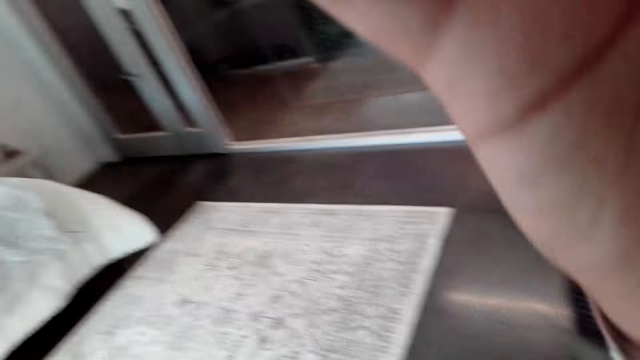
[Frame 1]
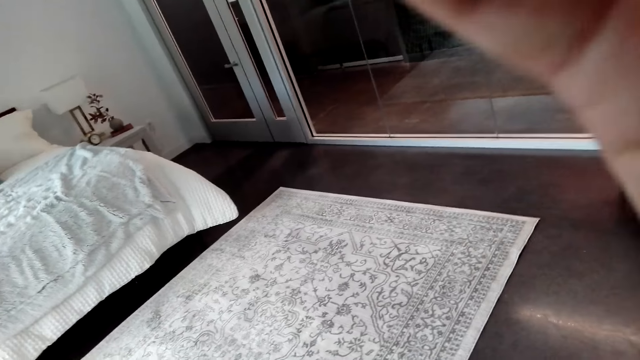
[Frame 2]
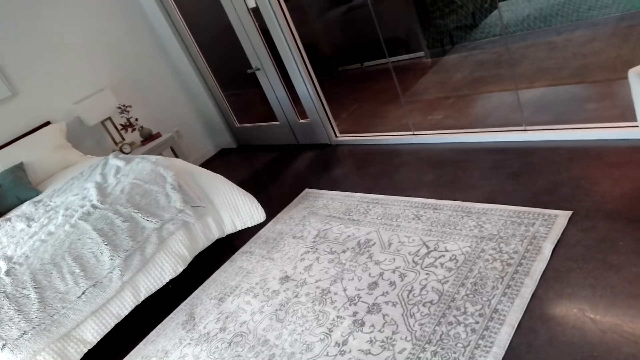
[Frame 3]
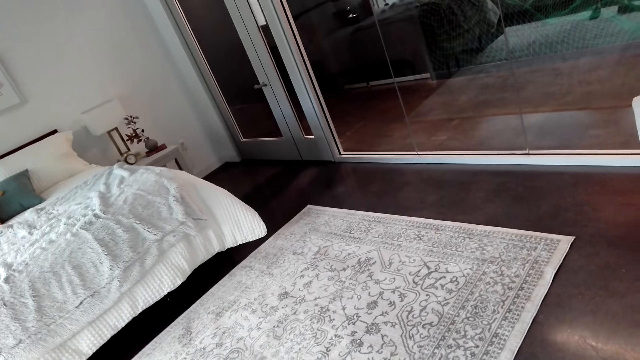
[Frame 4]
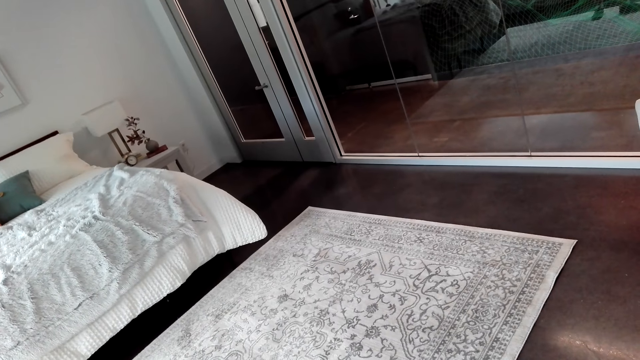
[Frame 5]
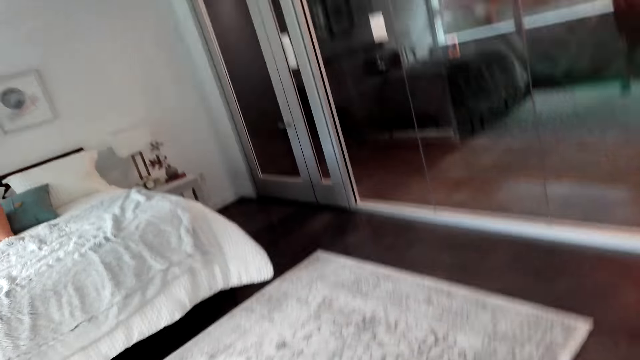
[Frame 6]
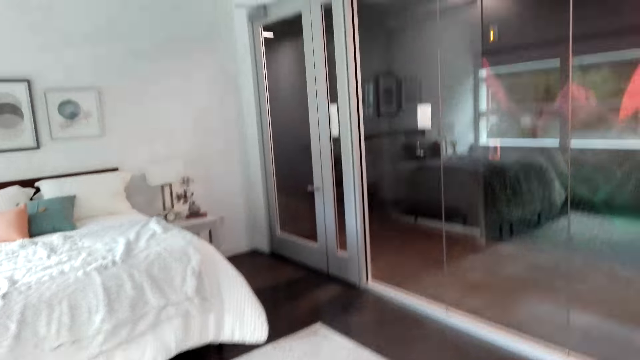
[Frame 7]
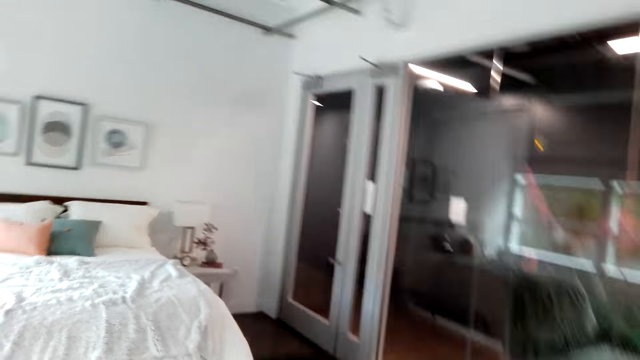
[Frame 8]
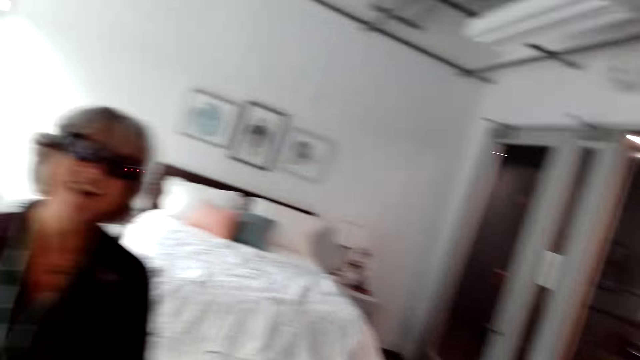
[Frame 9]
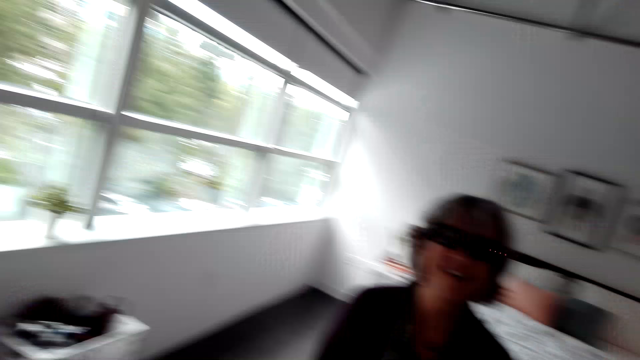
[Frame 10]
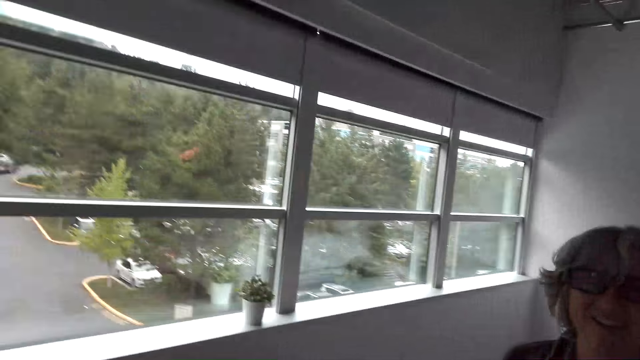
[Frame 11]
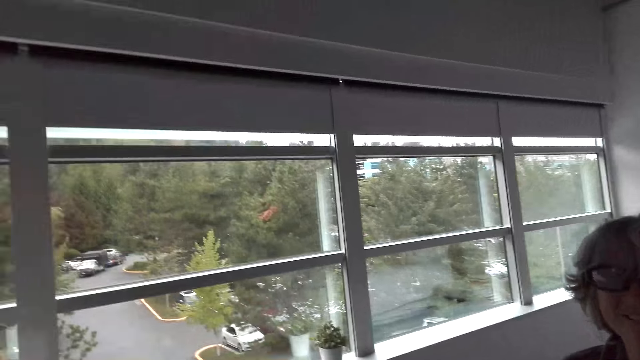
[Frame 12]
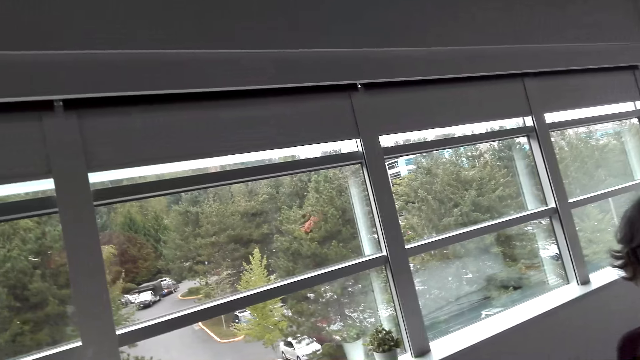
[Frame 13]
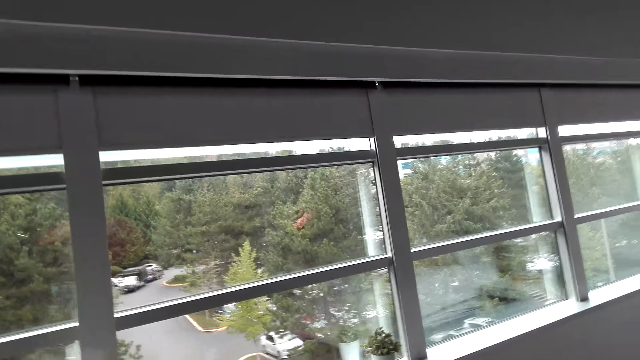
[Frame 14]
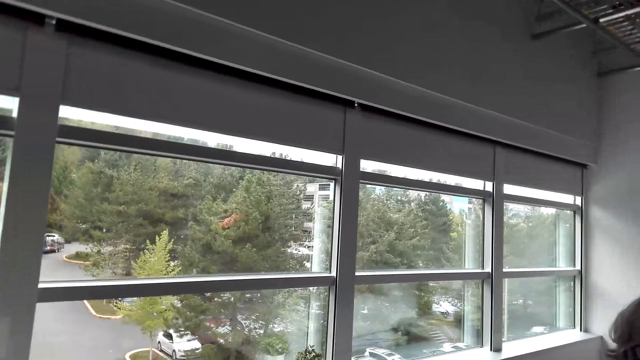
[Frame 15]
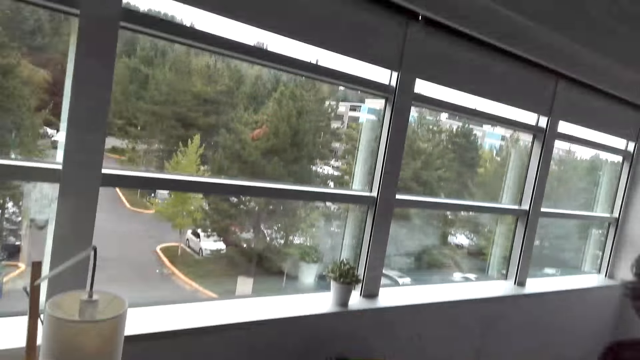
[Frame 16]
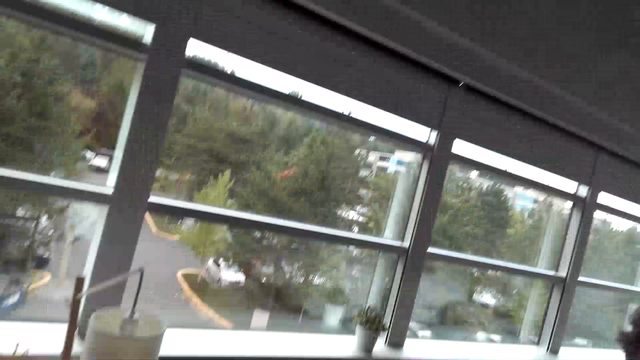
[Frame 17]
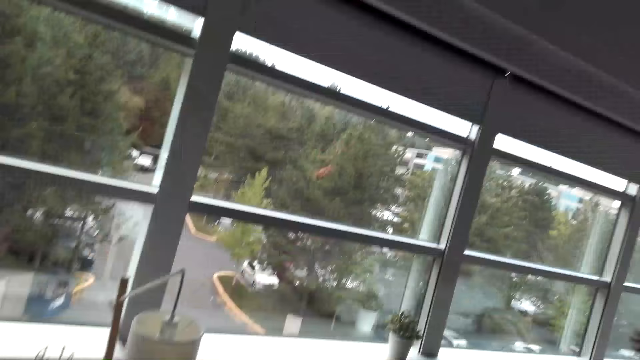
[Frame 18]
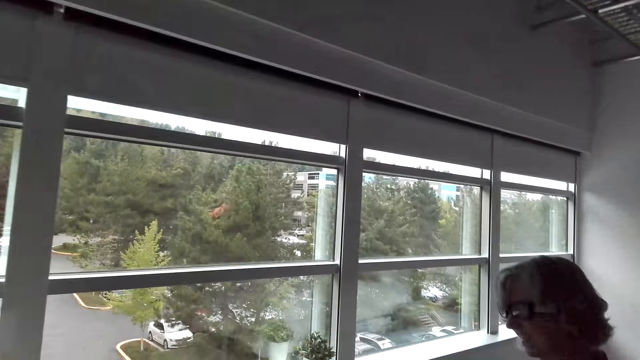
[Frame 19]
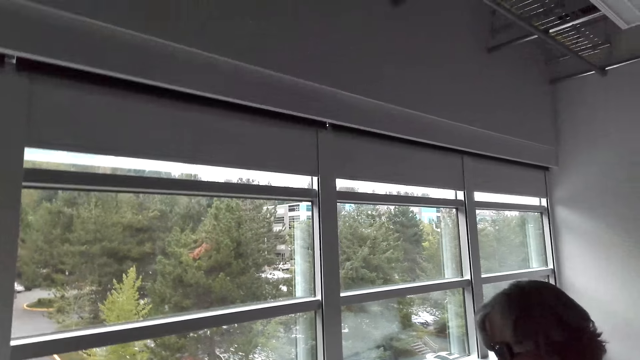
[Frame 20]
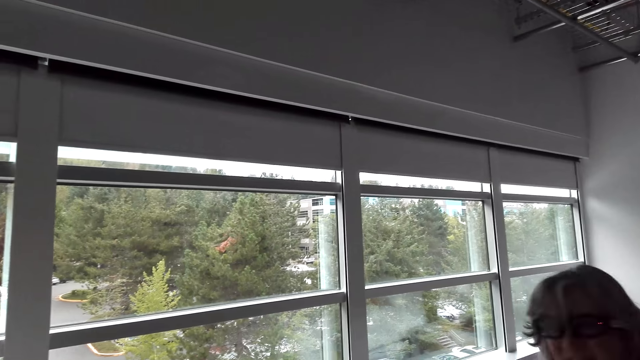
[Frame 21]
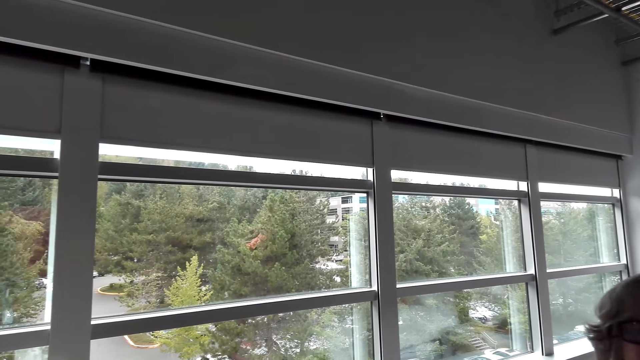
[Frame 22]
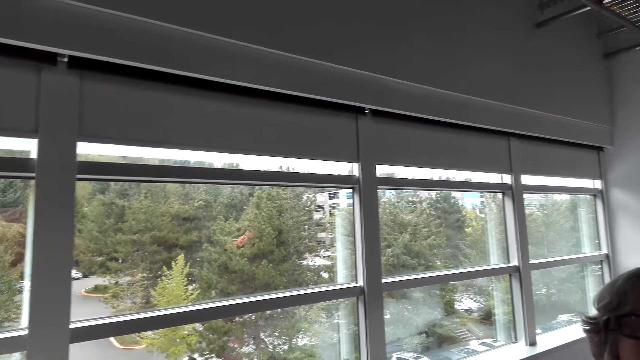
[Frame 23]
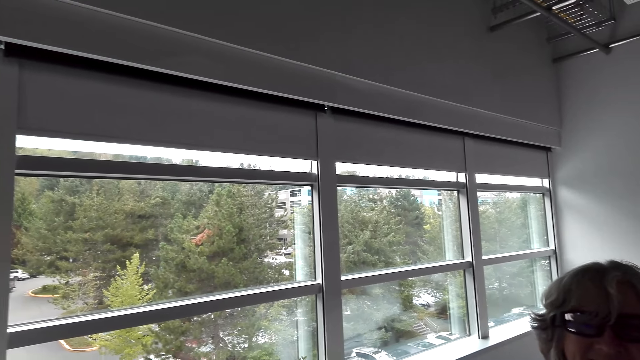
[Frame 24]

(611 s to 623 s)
The camera wearer looks at the hand. They look at the carpet. A woman talks to the camera wearer. The camera wearer talks to the woman. They look at the window.

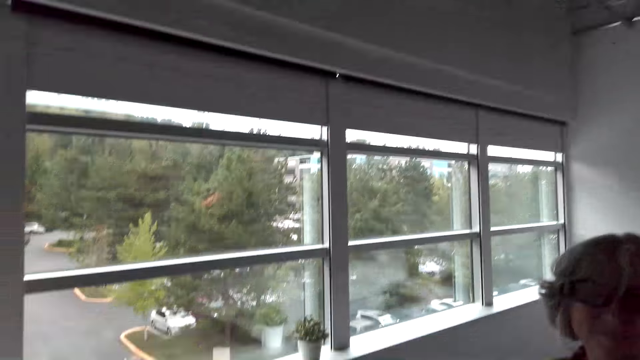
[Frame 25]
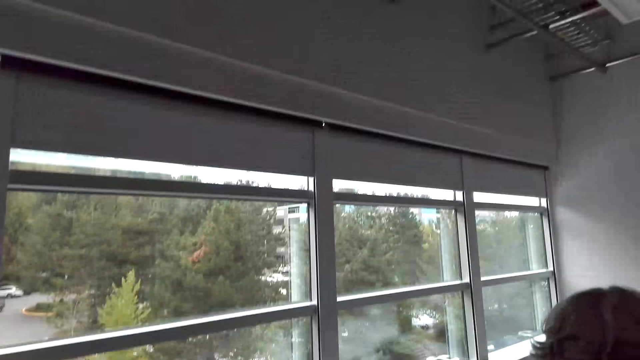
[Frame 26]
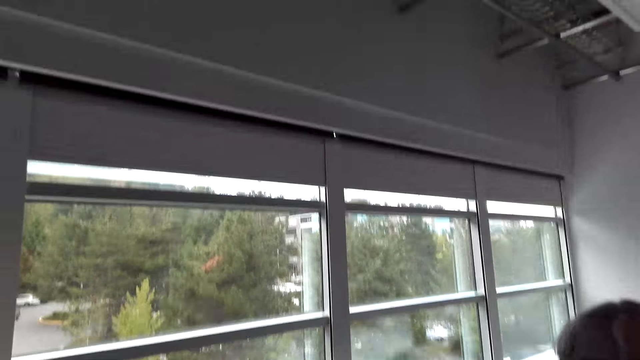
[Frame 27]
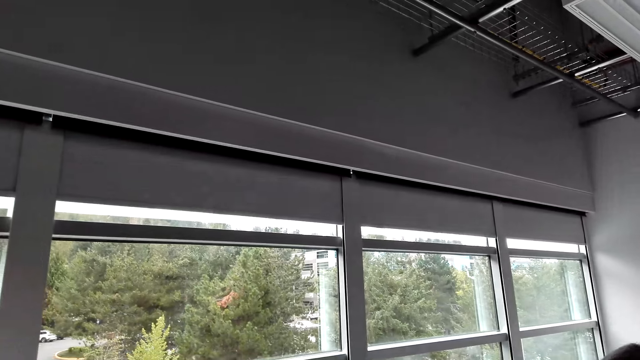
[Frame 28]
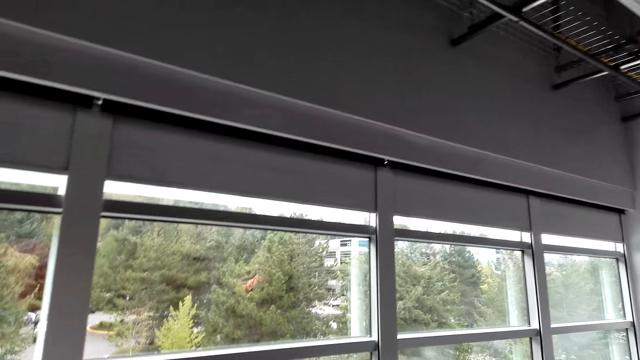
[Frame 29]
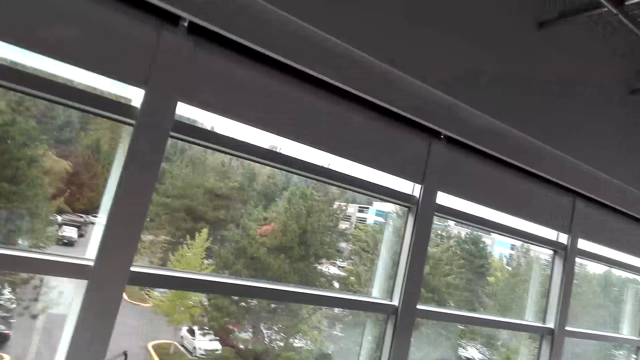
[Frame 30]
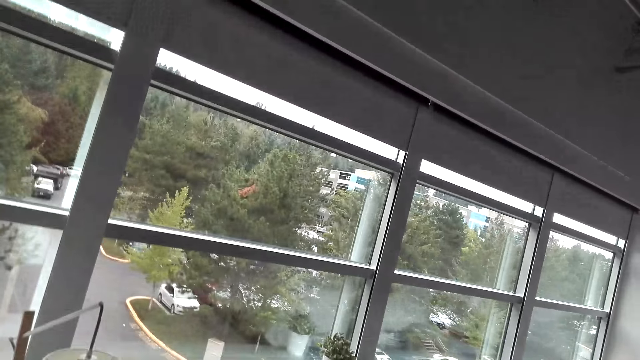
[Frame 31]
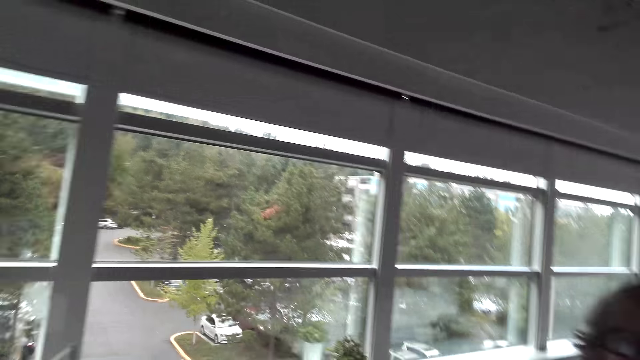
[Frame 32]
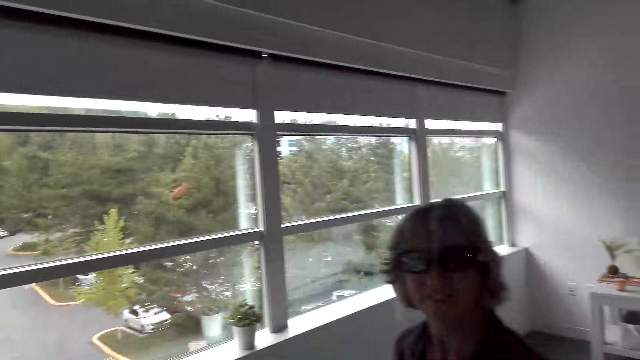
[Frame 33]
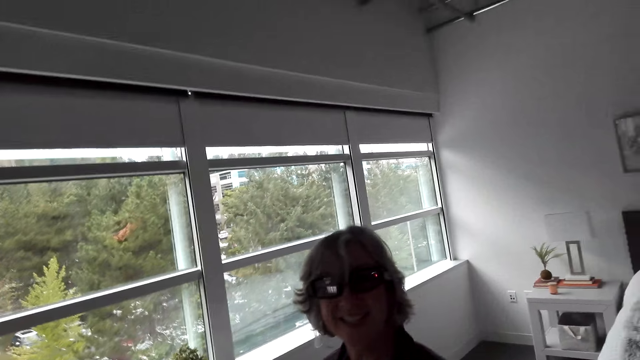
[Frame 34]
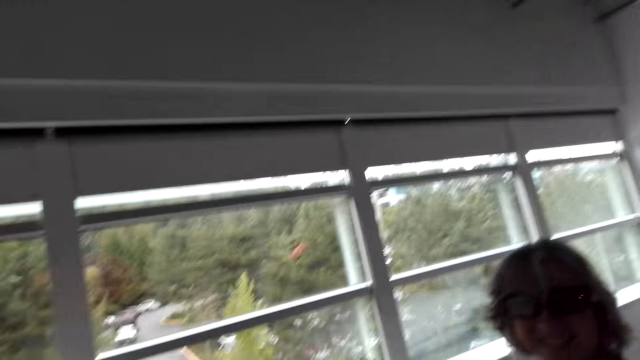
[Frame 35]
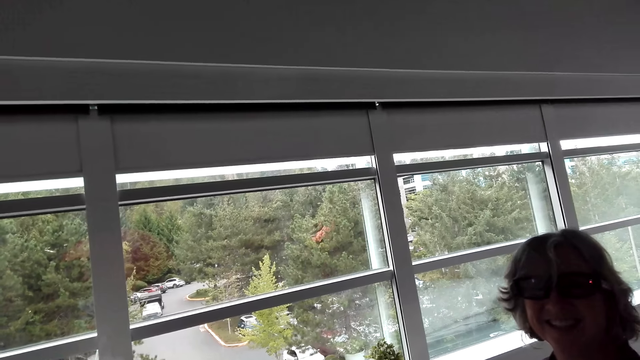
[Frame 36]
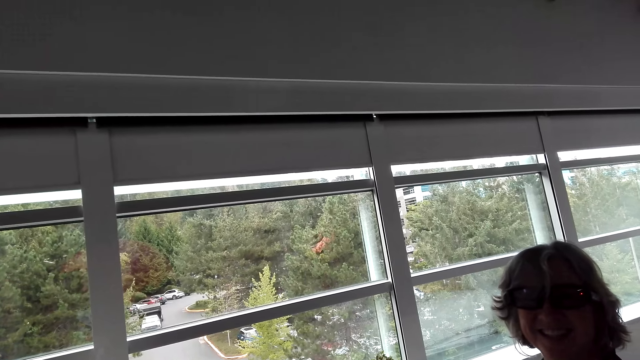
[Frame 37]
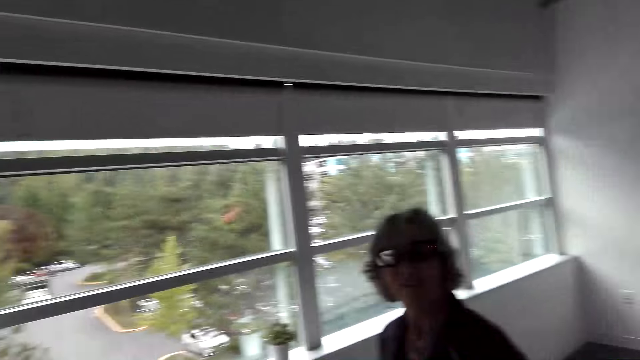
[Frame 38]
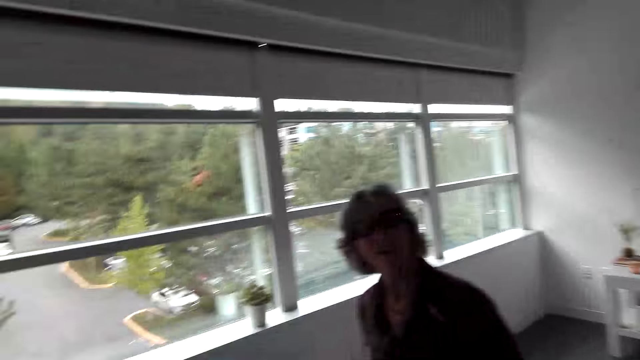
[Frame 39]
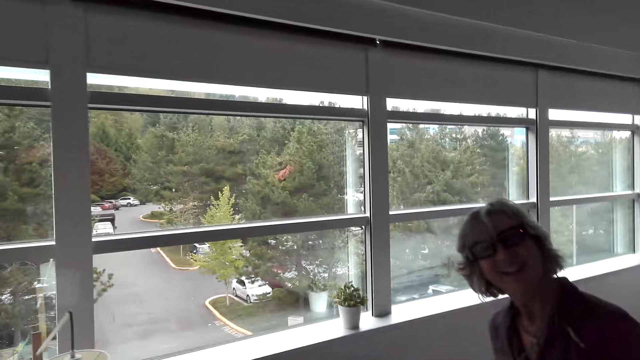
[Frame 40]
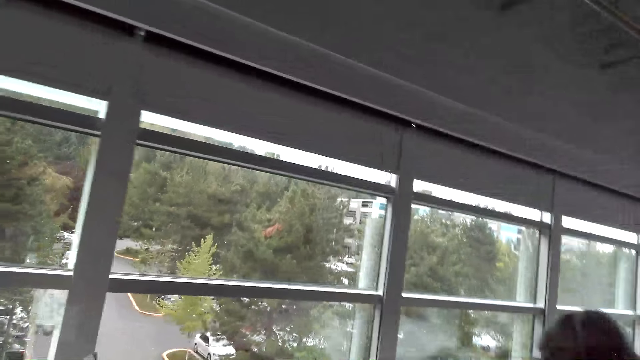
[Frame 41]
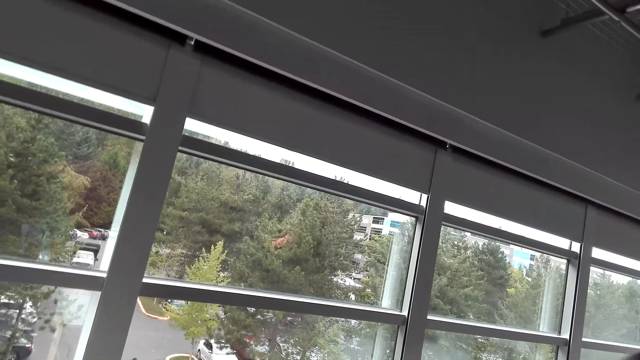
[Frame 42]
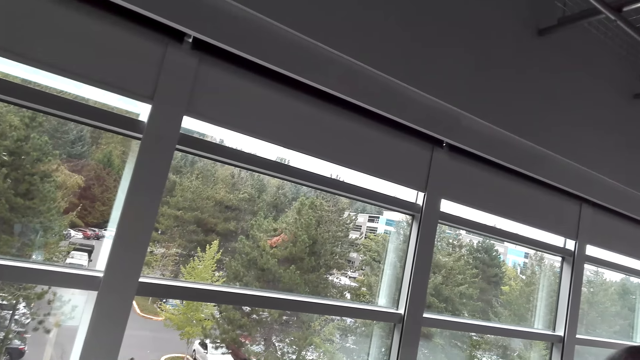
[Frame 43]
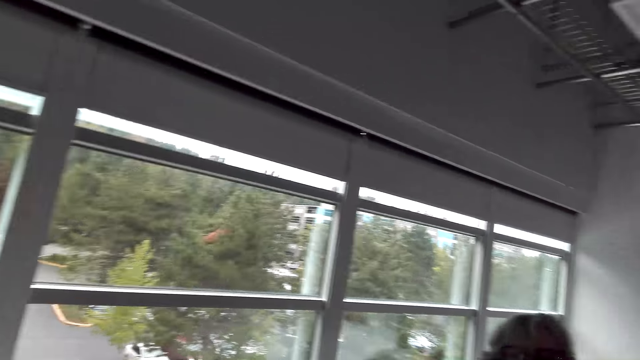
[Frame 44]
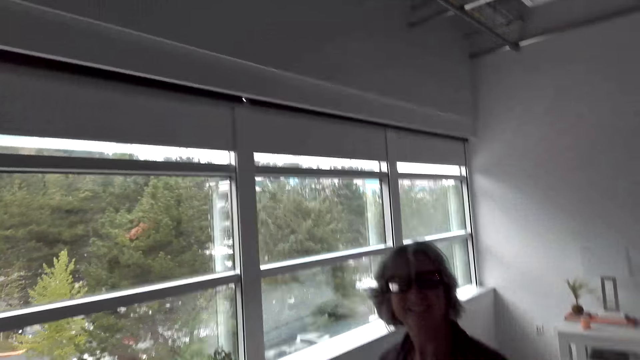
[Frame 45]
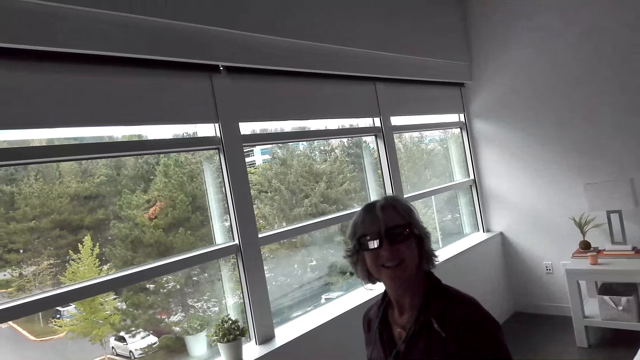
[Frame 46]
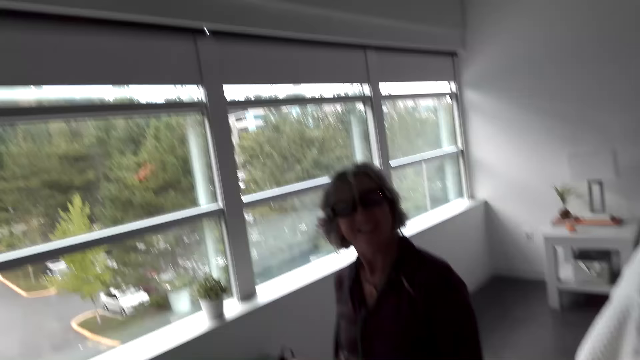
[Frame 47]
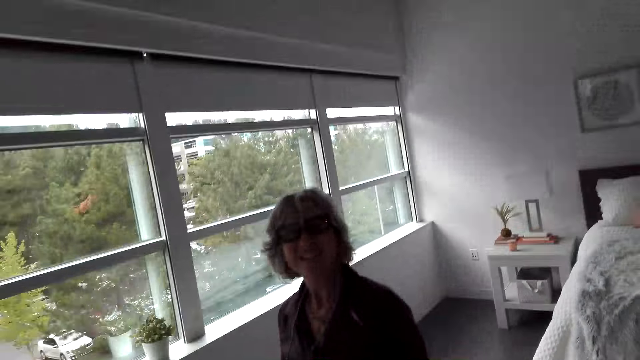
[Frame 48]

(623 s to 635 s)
A woman talks to the camera wearer. The camera wearer talks to the woman.
